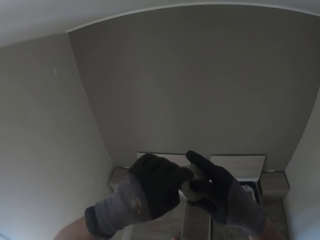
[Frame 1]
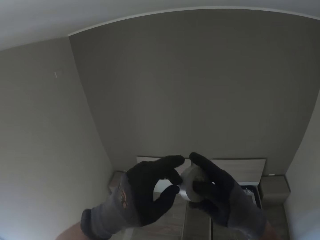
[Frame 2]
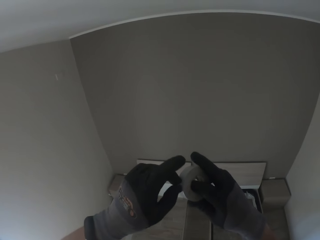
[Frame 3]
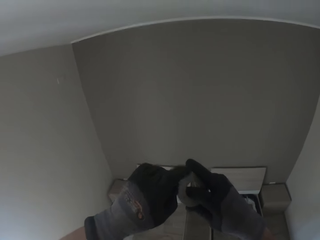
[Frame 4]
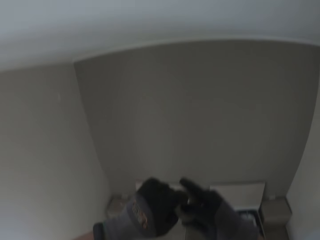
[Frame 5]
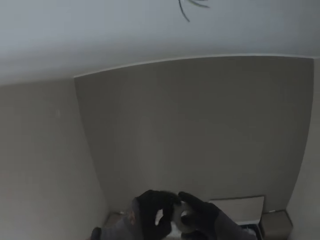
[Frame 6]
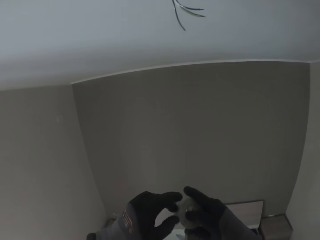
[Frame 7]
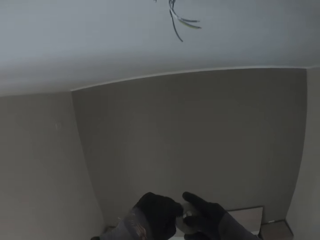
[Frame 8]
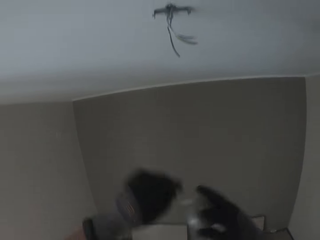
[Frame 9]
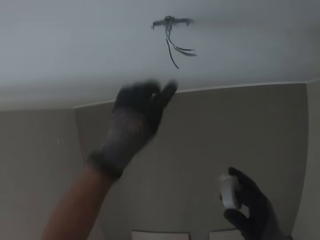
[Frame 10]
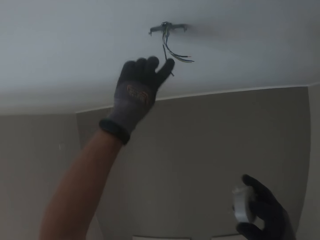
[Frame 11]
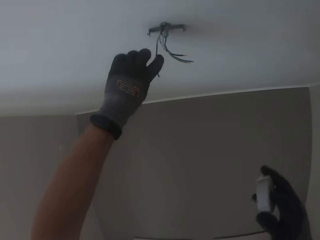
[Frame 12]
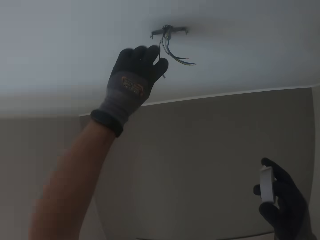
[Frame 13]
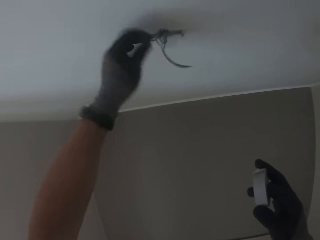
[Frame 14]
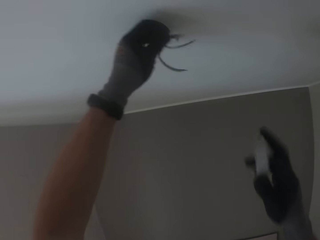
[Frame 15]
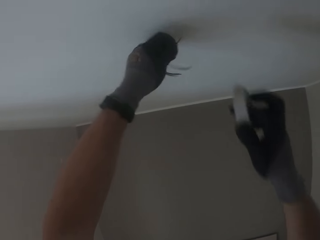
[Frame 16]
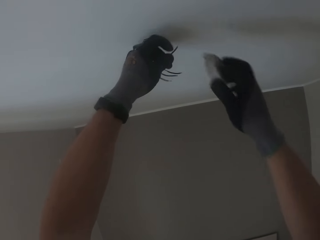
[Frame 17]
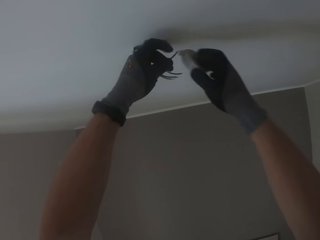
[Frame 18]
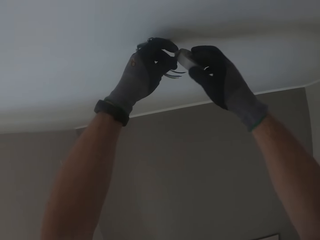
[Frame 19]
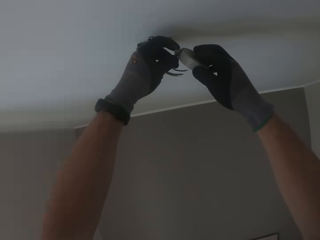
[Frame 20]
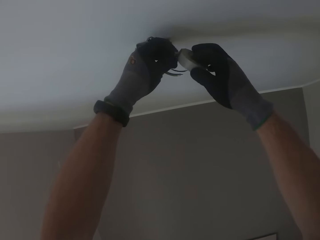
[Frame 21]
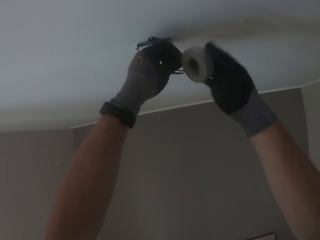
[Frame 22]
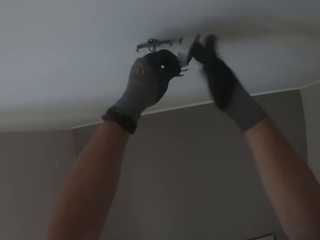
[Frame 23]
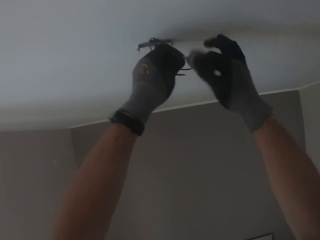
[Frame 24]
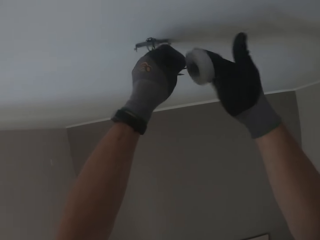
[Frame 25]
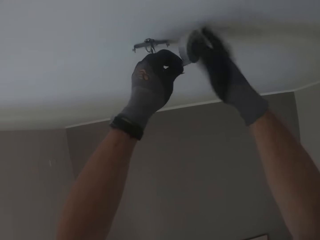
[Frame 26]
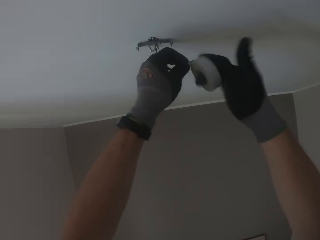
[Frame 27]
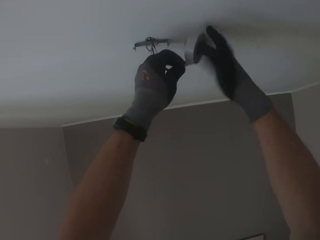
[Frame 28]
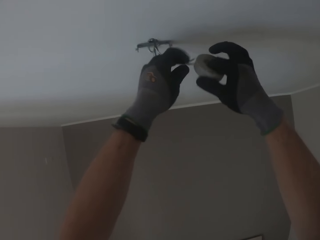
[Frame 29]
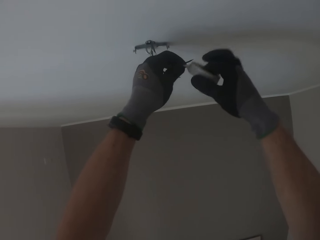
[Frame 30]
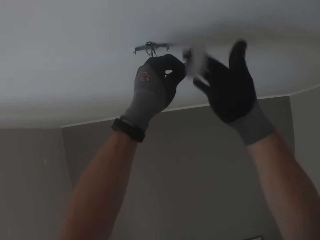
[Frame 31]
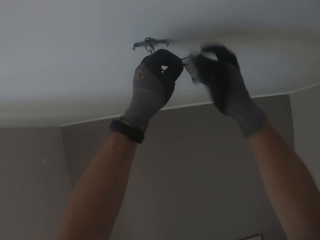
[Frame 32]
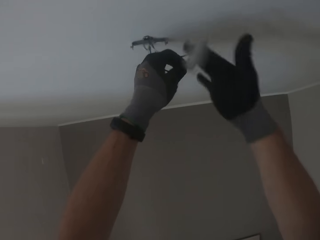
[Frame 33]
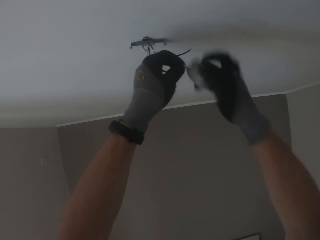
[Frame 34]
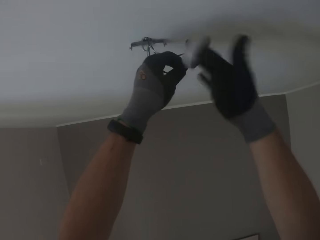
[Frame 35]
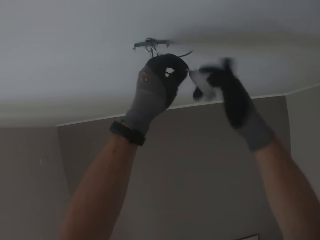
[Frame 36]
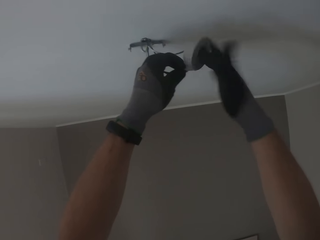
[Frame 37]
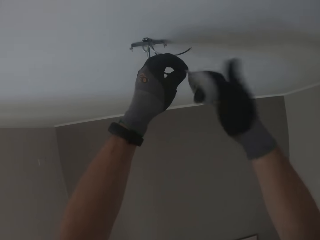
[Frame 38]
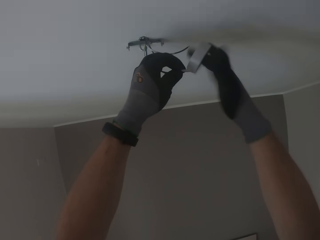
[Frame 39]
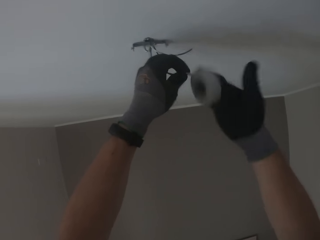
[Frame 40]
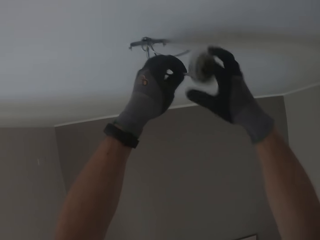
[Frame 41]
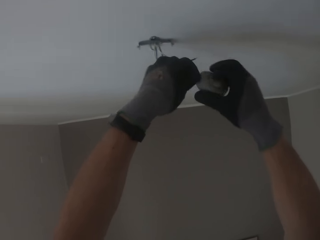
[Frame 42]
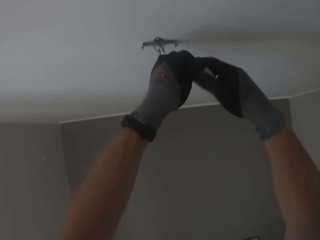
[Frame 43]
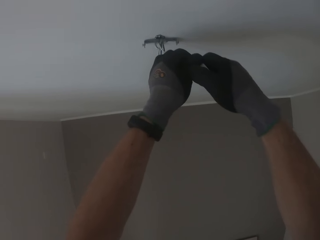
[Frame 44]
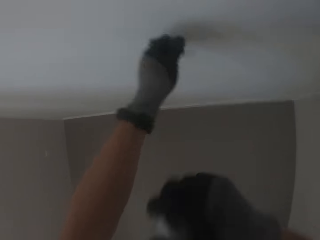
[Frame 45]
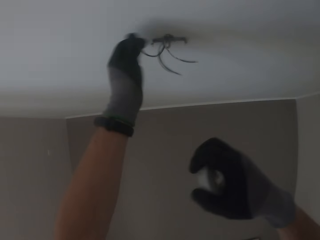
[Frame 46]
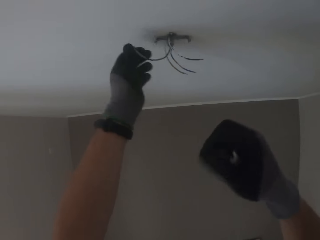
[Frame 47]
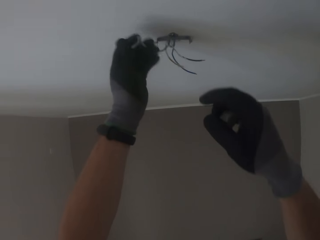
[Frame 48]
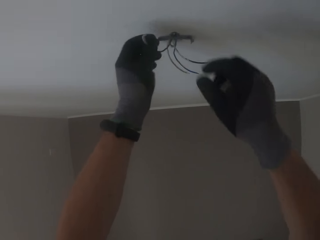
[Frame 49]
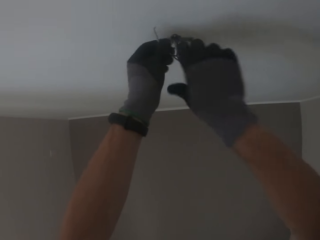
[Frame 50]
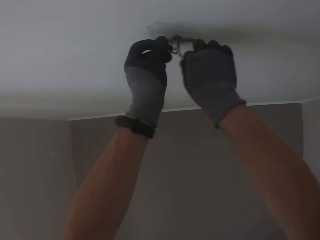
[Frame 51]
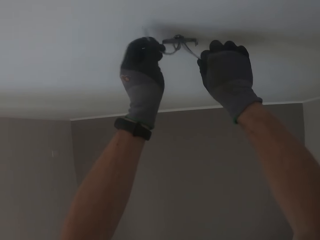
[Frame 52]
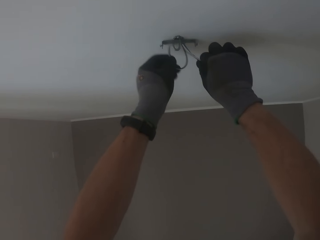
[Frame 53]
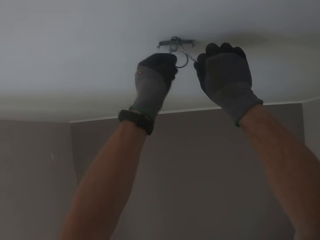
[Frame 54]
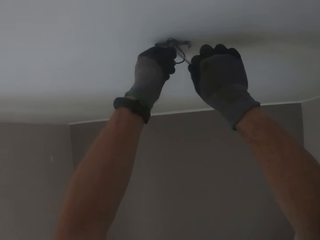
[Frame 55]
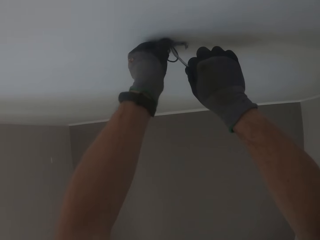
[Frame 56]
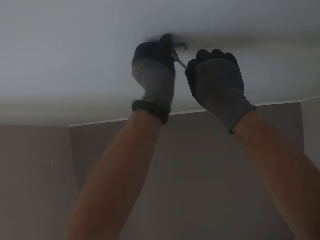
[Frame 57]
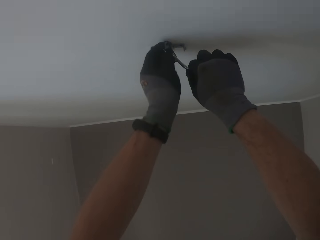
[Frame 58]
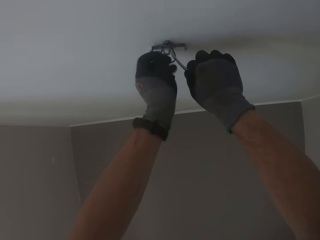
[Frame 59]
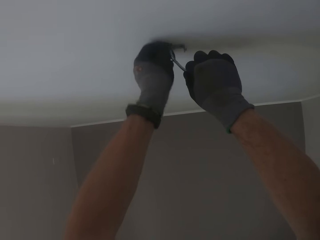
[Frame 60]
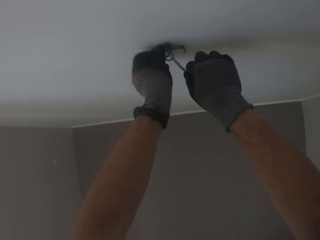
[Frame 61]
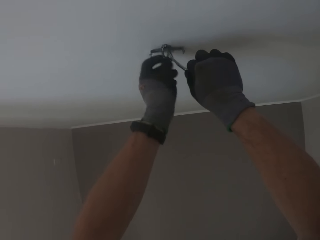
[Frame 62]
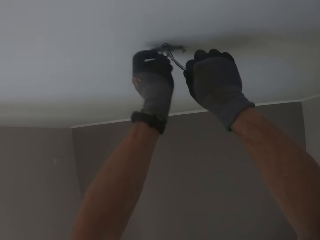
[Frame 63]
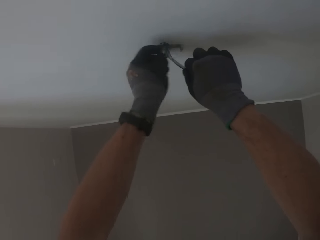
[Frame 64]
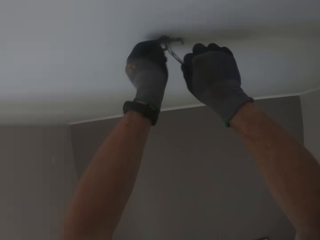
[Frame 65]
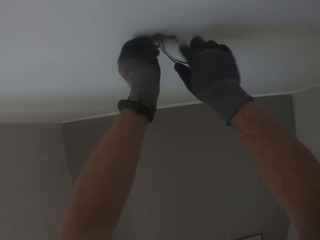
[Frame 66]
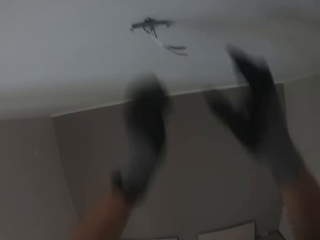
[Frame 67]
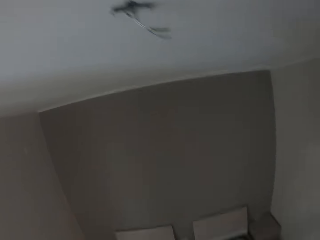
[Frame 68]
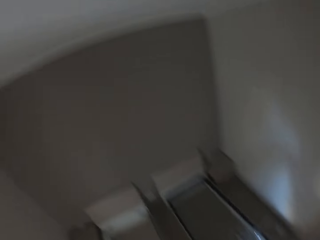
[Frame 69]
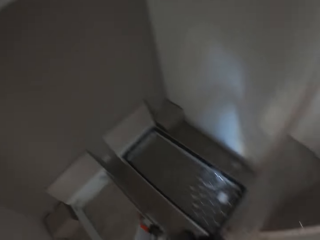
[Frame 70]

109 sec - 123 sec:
The camera wearer pulls out some of the tape with his gloved left hand. He holds an electric wire on the ceiling with his left gloved hand. He wraps the masking tape around the electric wire with his right gloved hand. He wraps the wire with the tape again. He tears off the masking tape with his right gloved hand. He holds the electric wires on the ceiling with both gloved hands. He pushes the electric wire in his left gloved hand into a hole in the ceiling. He folds the wire.

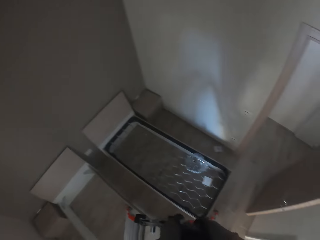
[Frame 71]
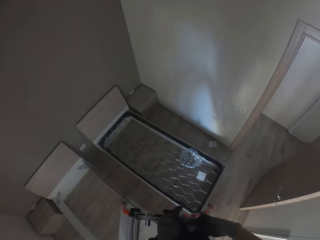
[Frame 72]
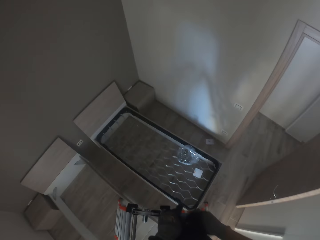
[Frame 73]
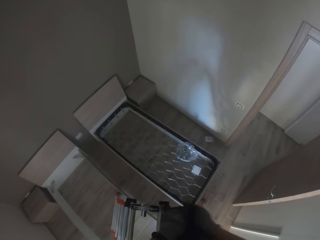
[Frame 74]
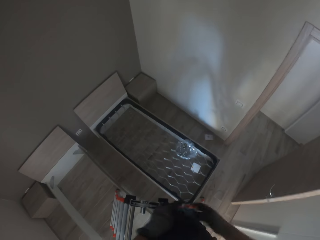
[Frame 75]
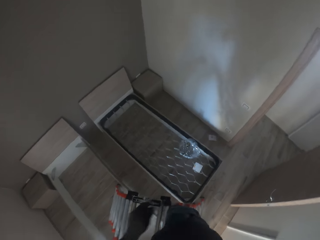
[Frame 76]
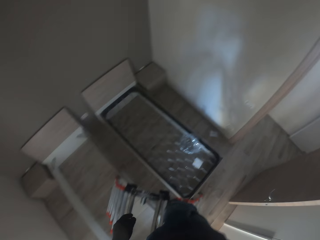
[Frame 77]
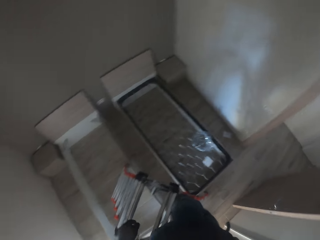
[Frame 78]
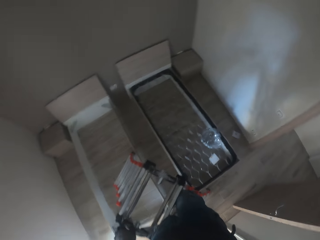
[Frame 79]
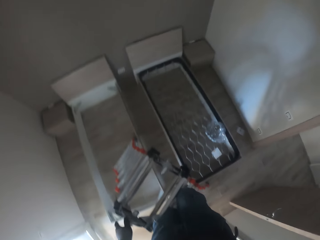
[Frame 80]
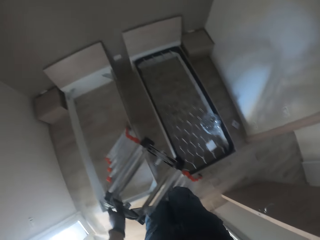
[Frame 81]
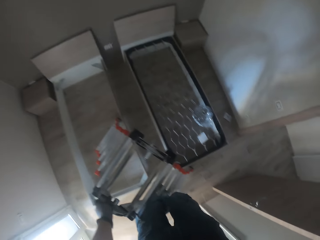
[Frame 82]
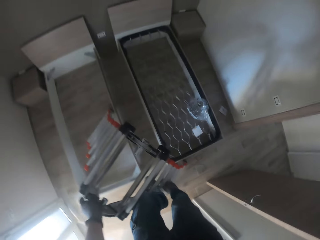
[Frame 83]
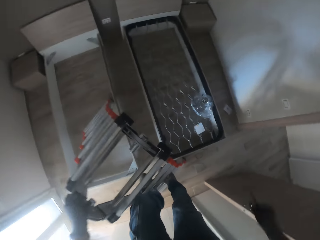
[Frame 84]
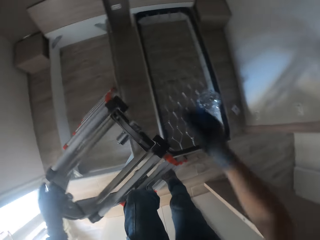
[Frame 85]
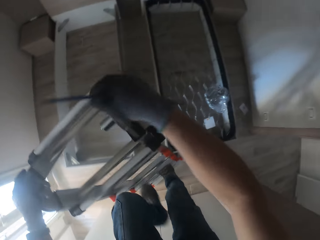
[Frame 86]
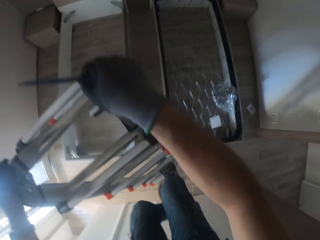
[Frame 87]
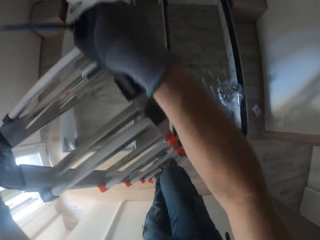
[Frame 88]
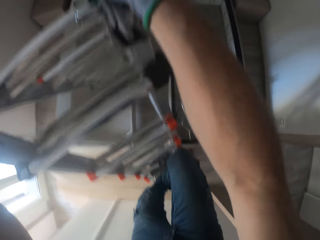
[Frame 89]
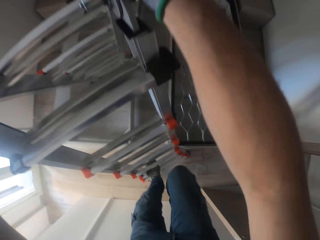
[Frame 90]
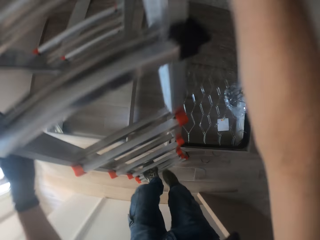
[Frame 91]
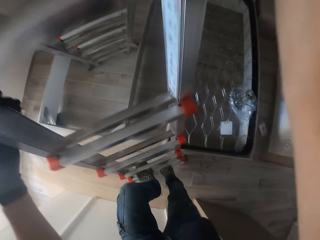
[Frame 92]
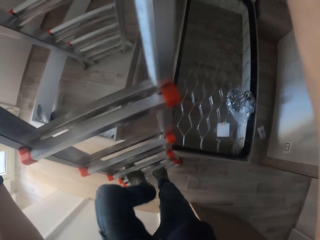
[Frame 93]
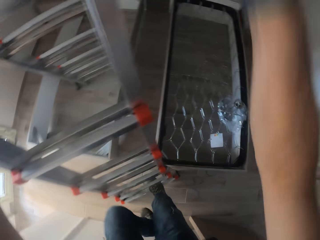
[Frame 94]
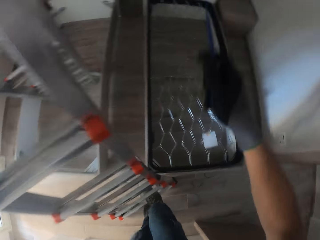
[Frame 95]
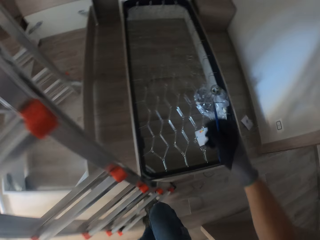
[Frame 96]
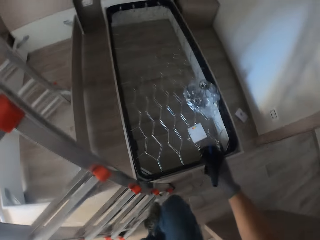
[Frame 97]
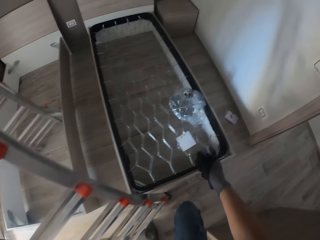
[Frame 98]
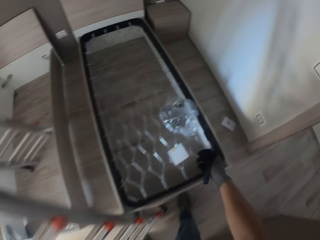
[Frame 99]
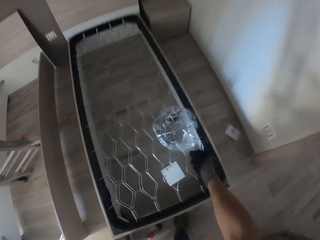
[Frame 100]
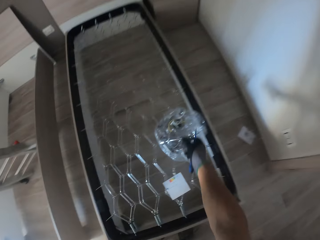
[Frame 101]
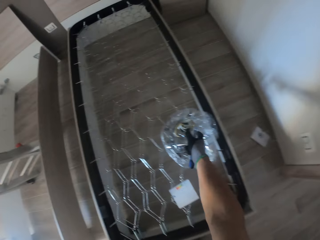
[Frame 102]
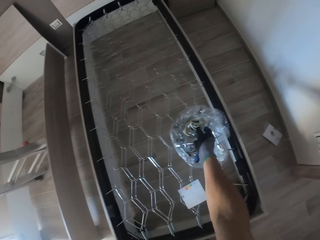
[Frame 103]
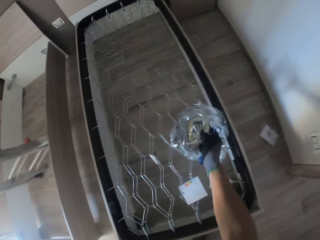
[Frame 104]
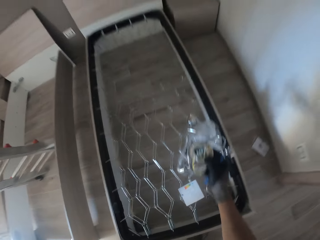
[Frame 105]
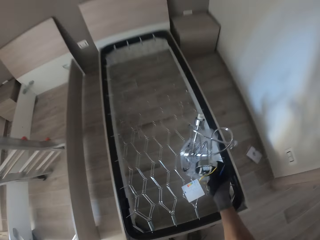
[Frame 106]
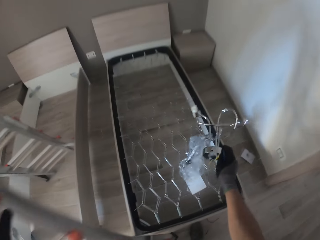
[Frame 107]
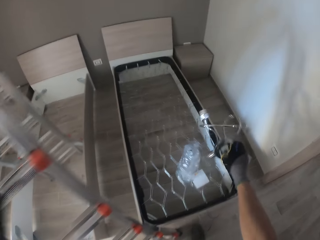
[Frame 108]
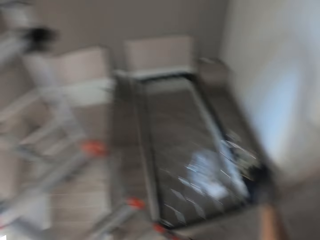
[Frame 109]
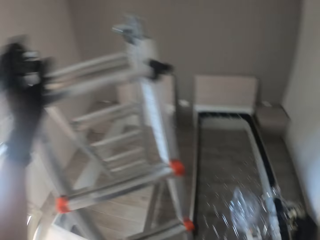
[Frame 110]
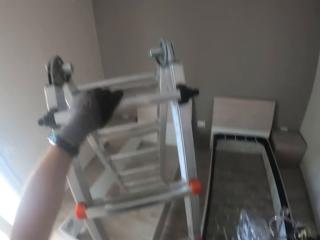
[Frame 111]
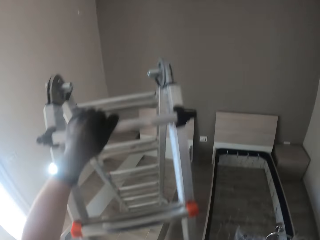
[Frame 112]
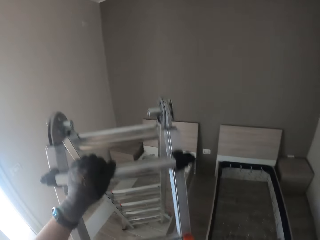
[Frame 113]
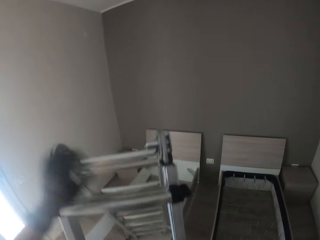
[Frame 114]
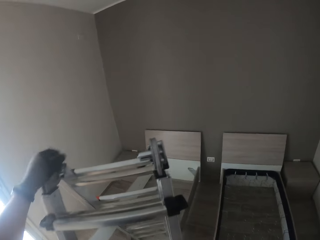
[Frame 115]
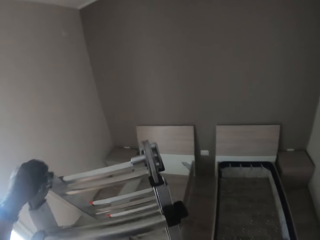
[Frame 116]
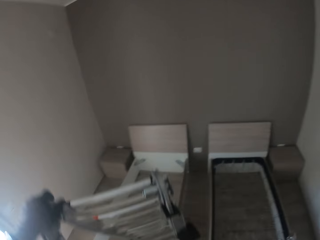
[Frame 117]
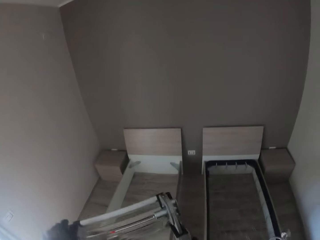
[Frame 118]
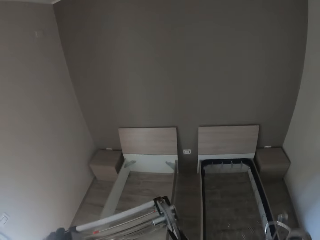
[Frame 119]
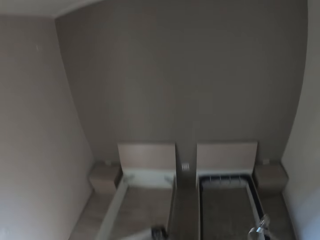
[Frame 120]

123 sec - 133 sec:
The camera wearer puts the masking tape in his pocket with both gloved hands. He picks a screwdriver from his pocket with his right gloved hand. He comes down the ladder. He picks a lampholder from a nylon on a bed frame with his gloved right hand. He comes up the ladder.
